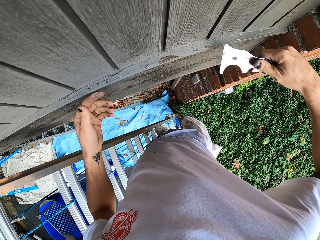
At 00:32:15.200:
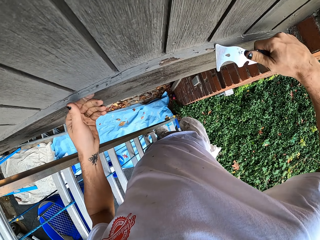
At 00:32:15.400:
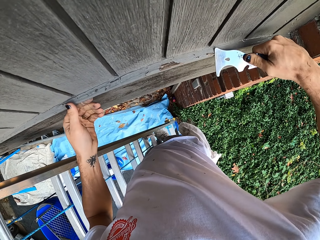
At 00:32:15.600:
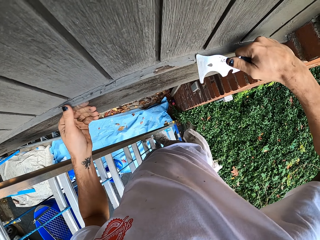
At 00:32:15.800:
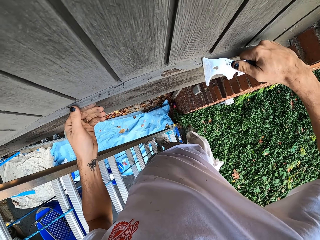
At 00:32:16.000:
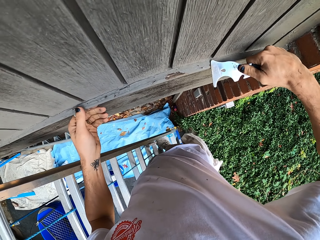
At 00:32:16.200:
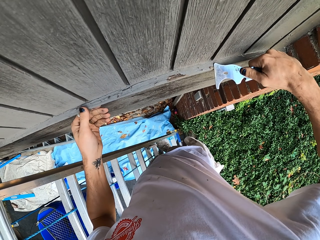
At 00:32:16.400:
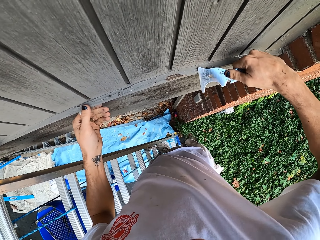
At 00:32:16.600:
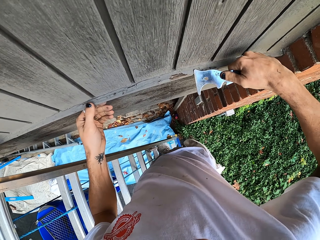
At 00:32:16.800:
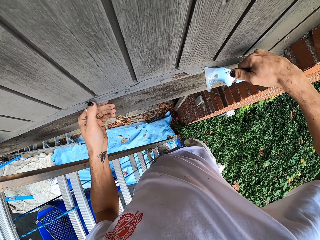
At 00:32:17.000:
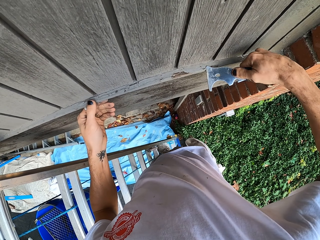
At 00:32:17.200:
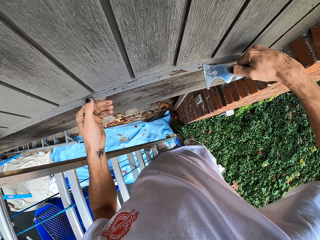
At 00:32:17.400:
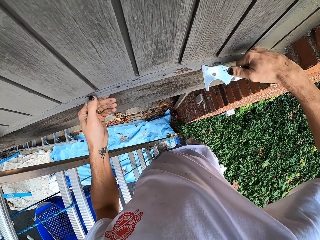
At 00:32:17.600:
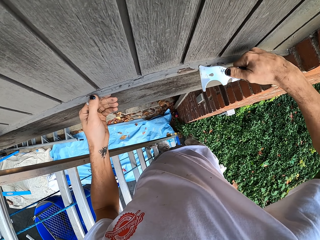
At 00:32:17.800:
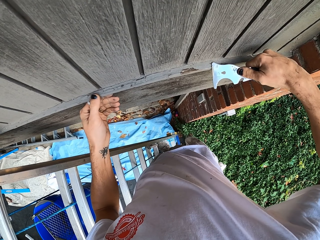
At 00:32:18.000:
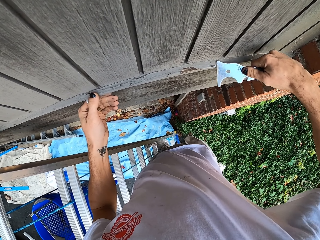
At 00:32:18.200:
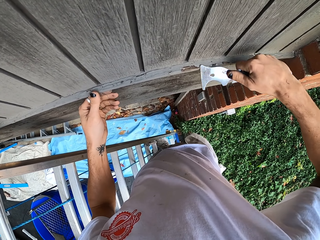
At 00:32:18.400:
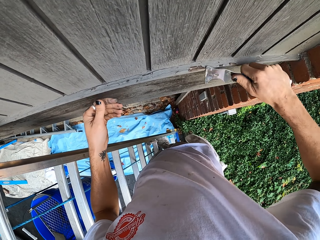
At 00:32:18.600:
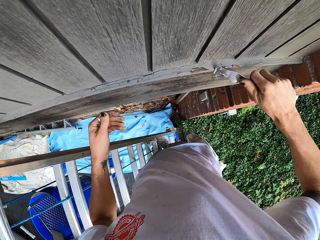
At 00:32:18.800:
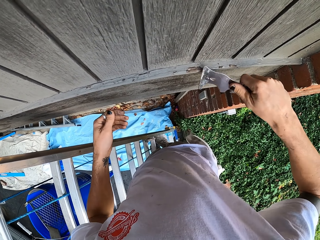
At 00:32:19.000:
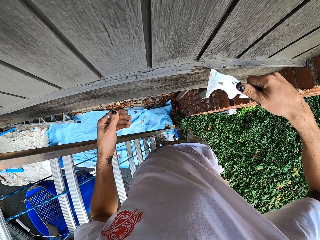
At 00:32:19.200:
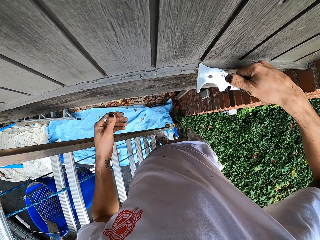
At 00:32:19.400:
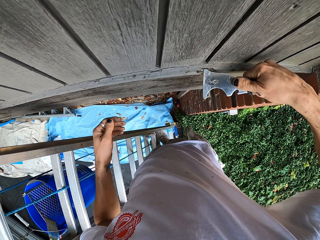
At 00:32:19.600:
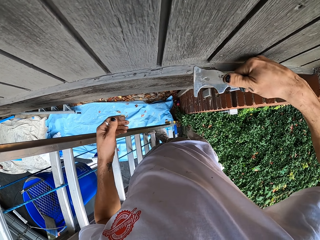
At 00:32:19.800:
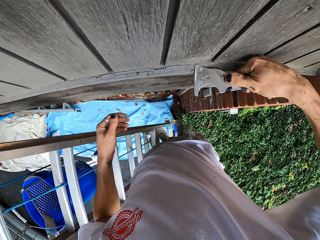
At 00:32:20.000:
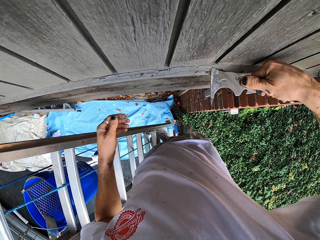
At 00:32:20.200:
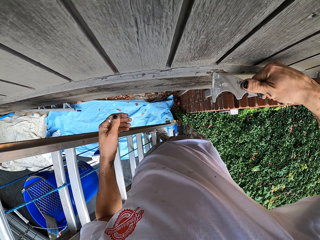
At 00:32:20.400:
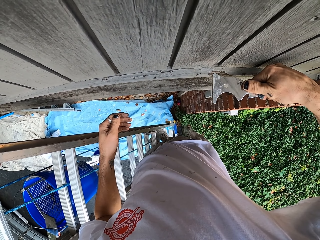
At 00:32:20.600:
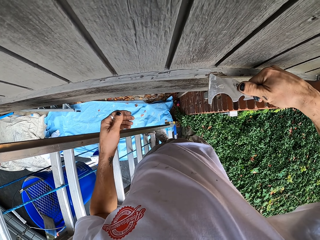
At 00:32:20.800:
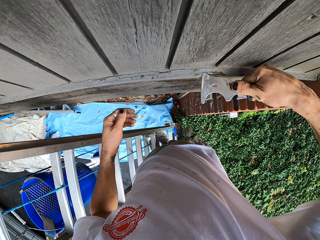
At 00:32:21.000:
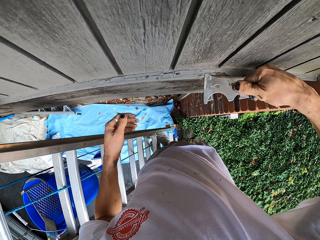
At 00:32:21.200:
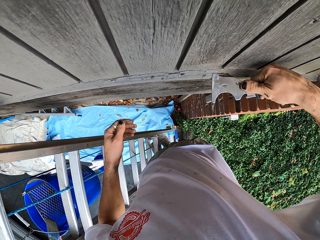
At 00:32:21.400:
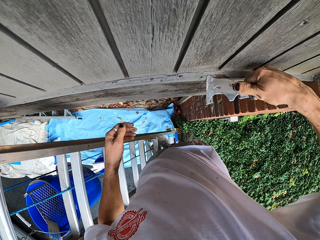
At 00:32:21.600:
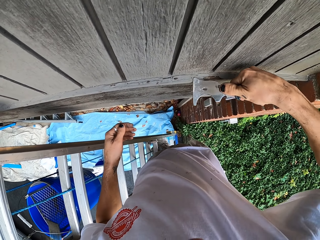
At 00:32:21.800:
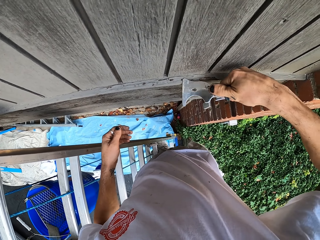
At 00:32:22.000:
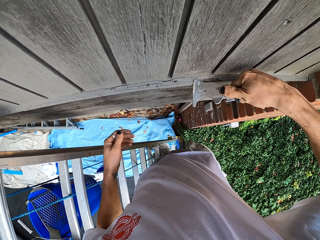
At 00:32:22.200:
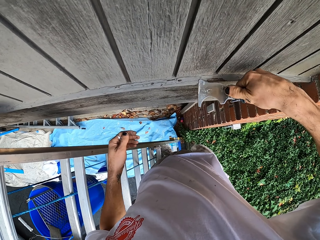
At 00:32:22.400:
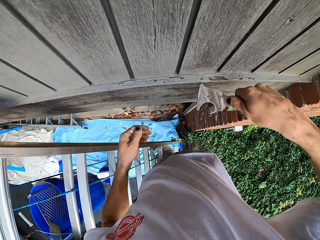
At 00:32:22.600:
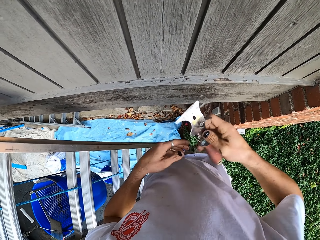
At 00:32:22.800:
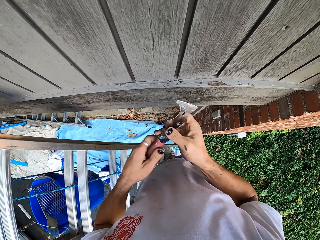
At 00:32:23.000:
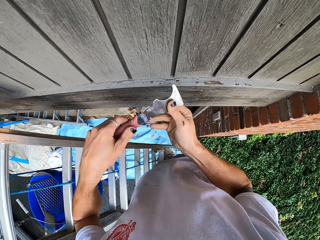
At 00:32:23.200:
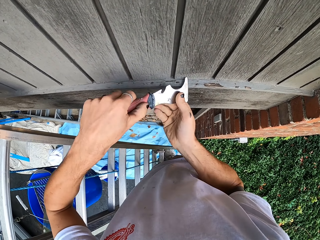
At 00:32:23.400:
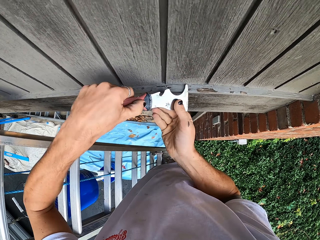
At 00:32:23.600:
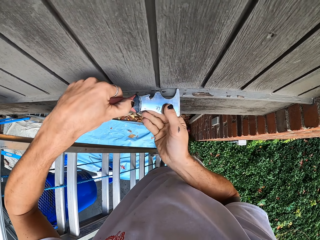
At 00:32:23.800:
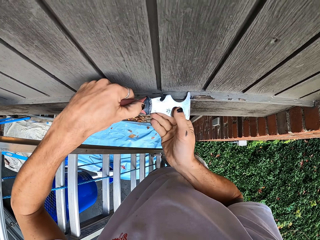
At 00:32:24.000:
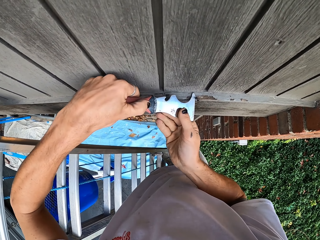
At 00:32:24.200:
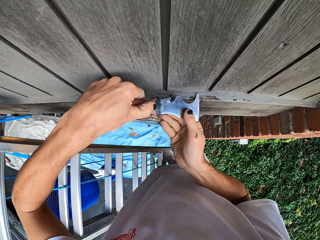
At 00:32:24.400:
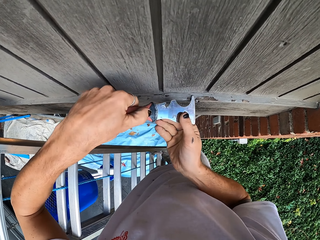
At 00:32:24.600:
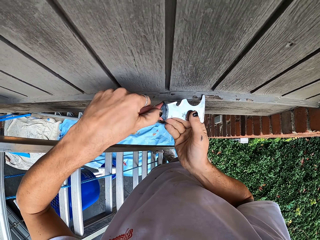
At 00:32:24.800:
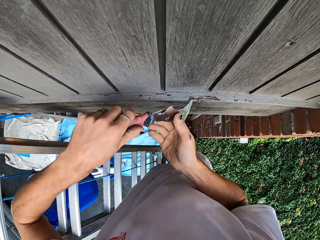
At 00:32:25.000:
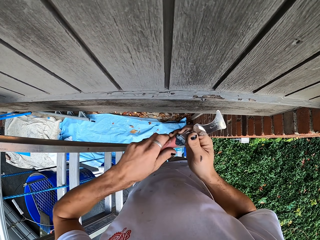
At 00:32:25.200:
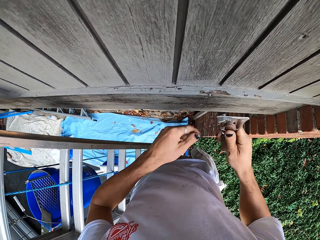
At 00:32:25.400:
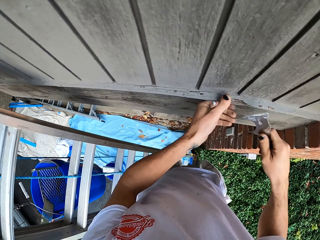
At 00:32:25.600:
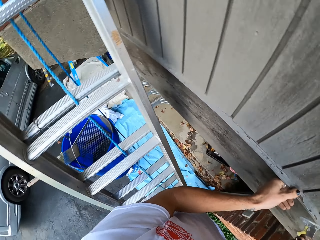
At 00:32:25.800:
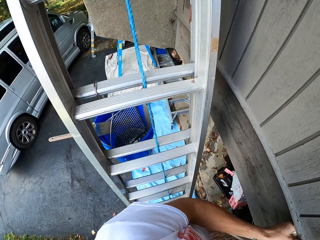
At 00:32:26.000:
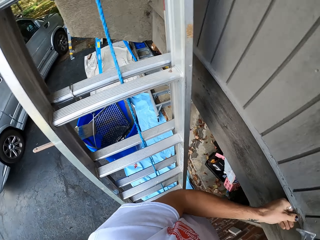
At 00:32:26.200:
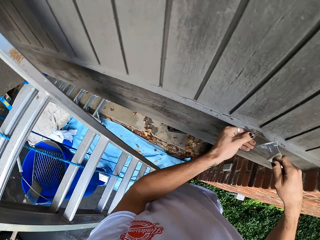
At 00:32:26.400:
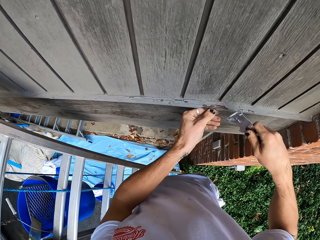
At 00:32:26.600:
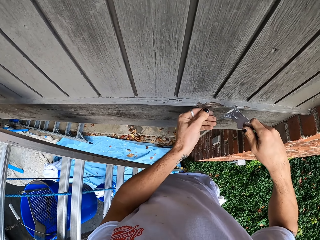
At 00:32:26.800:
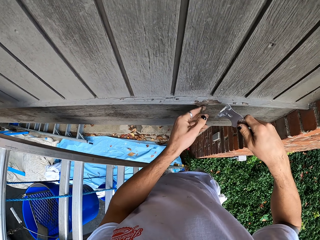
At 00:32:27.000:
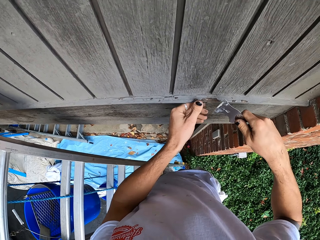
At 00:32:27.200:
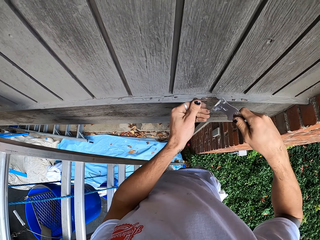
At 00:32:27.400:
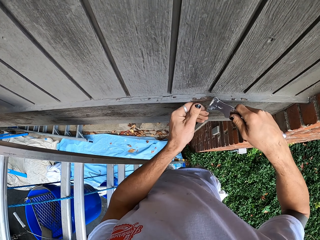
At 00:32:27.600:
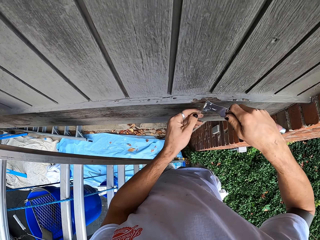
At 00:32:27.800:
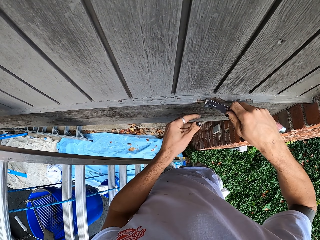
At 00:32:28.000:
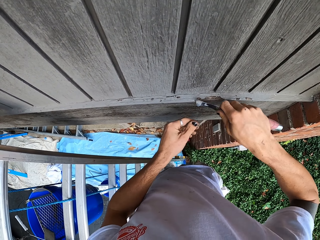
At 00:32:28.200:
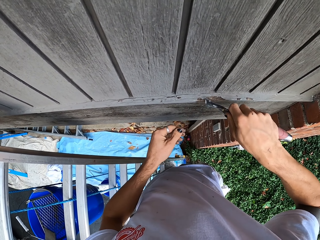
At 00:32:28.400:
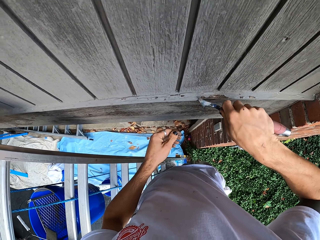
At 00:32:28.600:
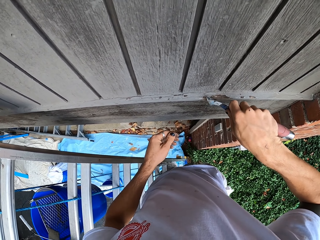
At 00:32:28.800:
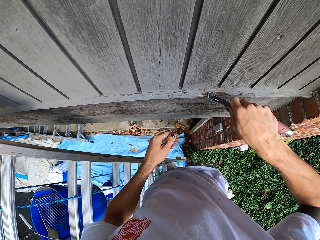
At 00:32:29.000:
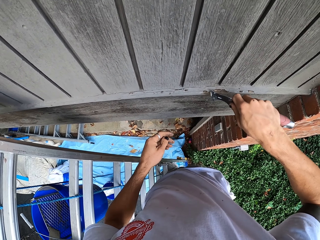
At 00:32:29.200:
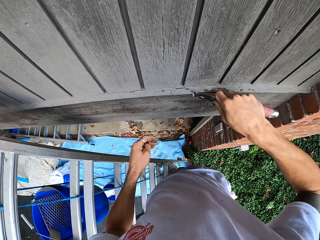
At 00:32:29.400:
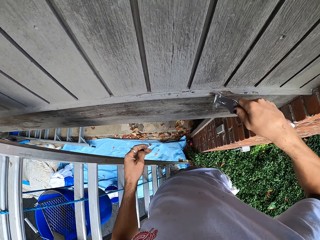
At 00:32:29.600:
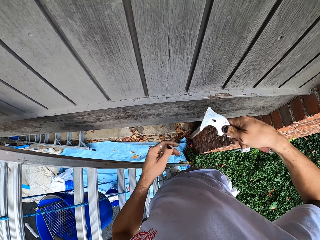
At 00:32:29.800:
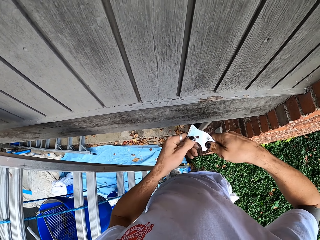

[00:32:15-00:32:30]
The camera wearer scrubs the paint on the wood. They remove something on the wall with the scraper. They look around. They remove something on the wall with the scraper.

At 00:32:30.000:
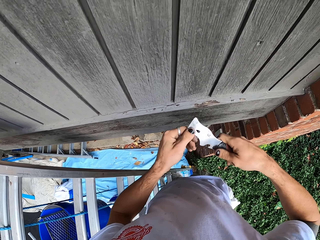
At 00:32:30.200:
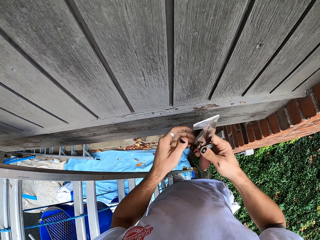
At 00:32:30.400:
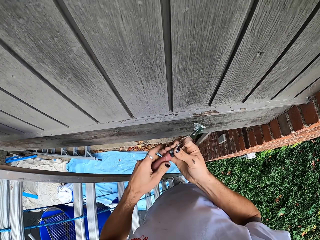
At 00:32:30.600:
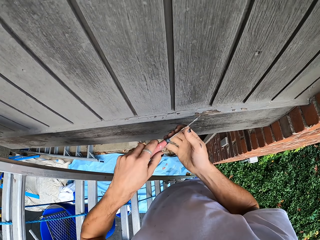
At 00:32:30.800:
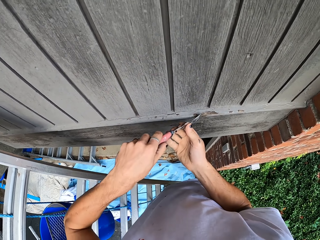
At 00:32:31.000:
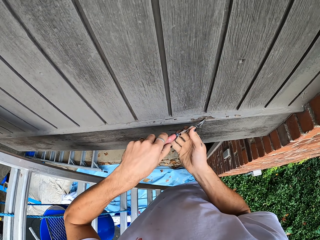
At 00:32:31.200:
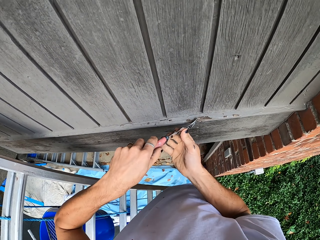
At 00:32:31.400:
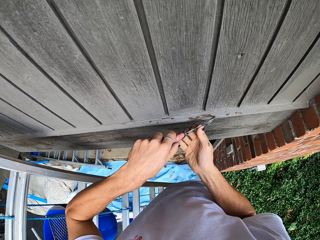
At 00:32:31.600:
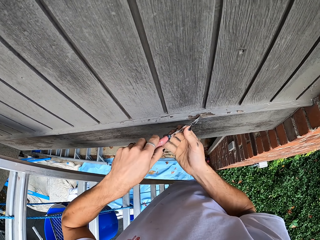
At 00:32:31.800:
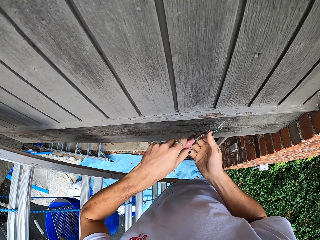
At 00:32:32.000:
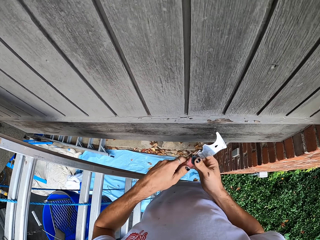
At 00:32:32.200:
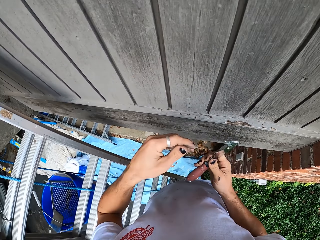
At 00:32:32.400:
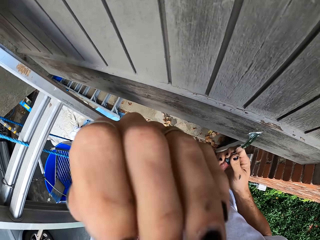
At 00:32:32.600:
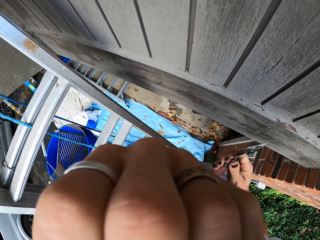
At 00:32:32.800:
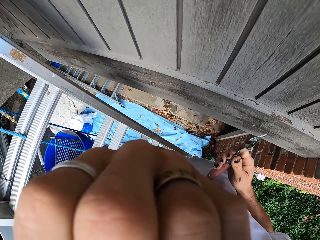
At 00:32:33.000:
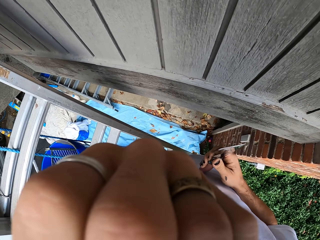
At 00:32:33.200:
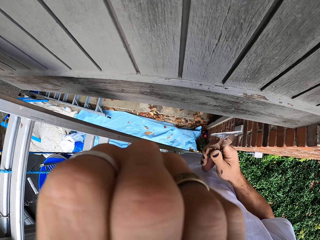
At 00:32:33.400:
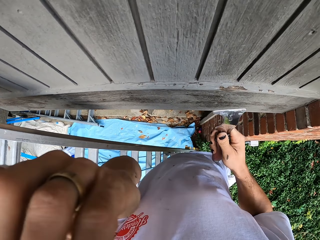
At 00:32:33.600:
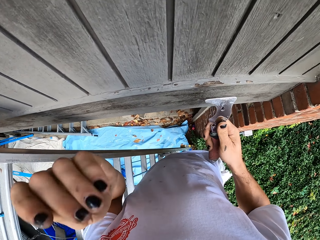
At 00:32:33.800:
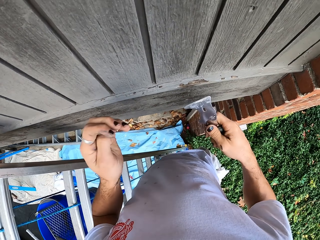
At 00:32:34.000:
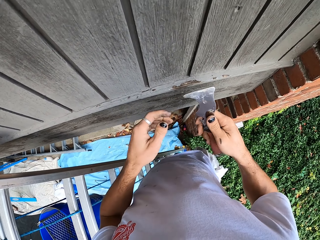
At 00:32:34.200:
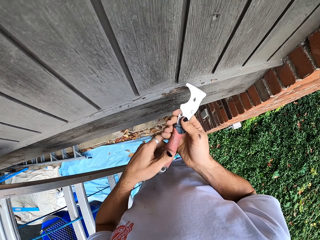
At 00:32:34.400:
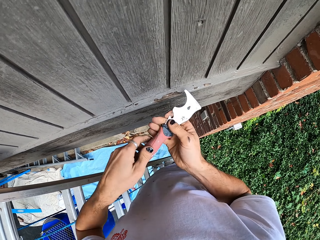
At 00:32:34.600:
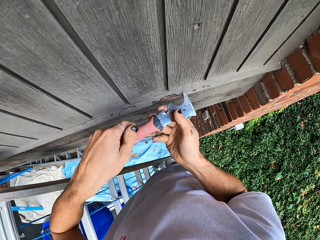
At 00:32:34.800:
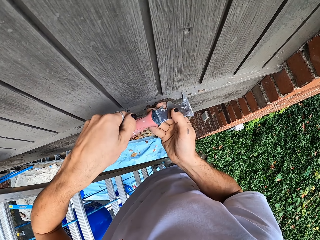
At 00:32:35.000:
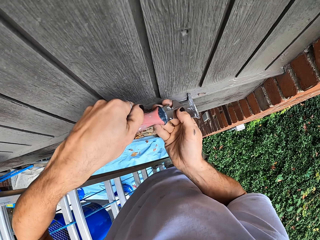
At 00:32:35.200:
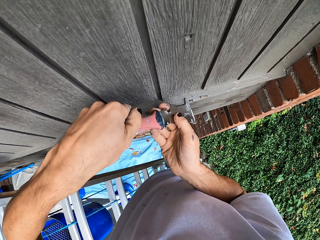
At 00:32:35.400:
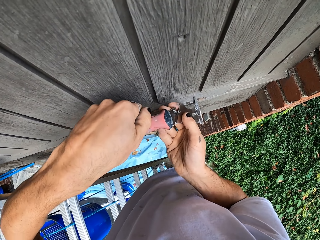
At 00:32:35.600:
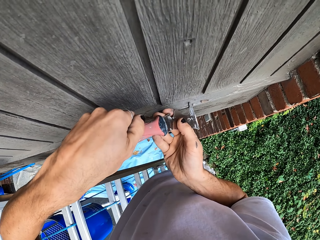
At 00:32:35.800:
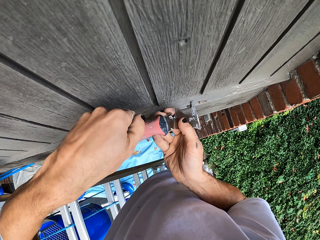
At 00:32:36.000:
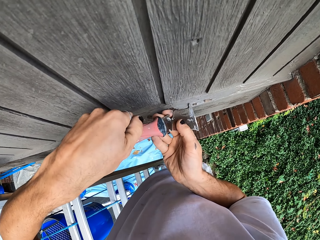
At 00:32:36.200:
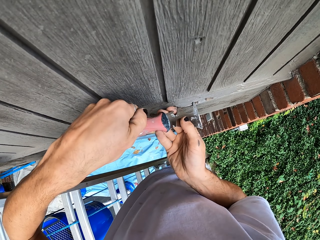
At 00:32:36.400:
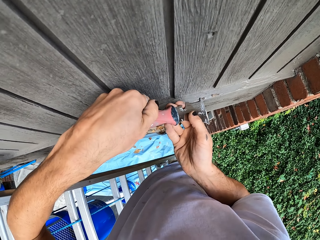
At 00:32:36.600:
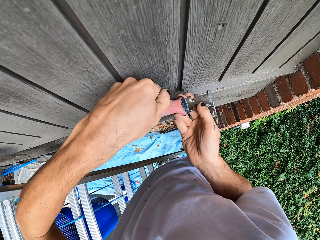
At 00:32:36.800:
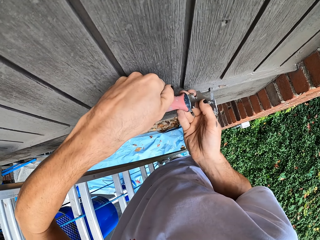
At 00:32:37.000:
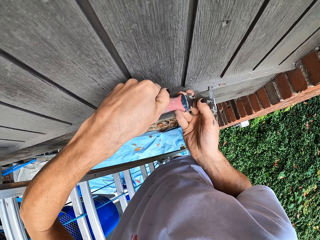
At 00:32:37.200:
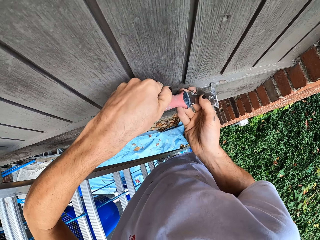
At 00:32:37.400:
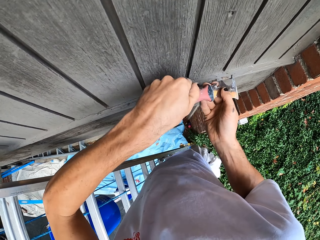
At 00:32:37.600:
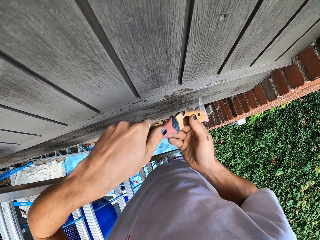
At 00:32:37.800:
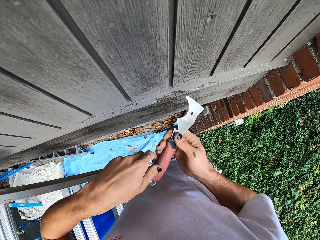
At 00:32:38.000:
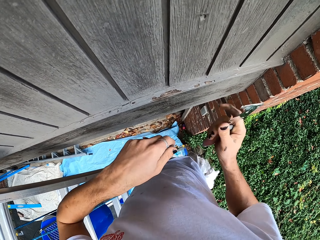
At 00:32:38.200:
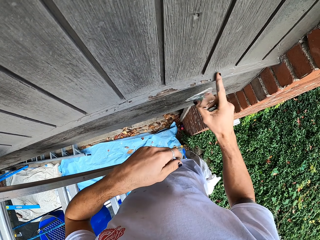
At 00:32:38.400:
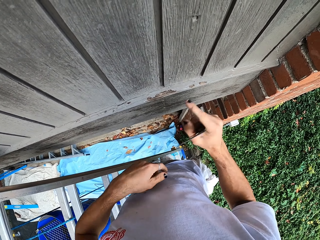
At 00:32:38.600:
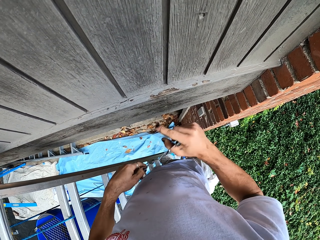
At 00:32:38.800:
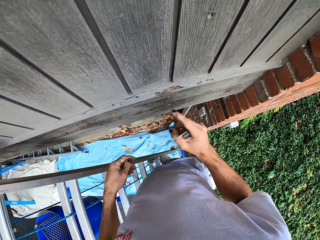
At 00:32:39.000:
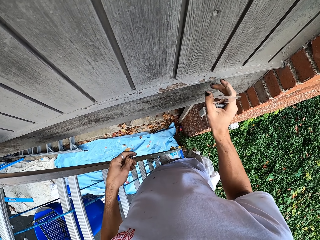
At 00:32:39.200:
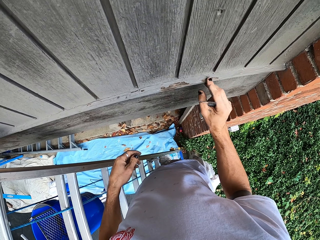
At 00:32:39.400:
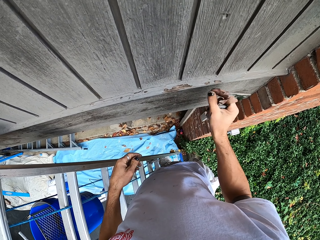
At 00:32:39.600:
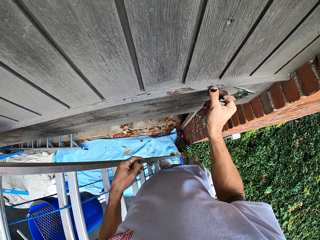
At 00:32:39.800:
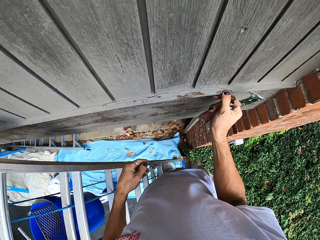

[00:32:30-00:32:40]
The camera wearer touches his face. He removes something on the wall with the scraper. He wipes the wall with his finger.
